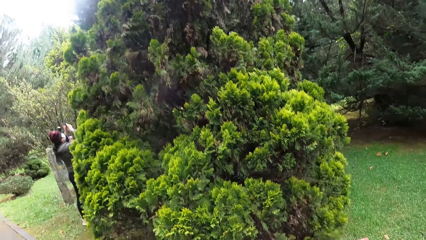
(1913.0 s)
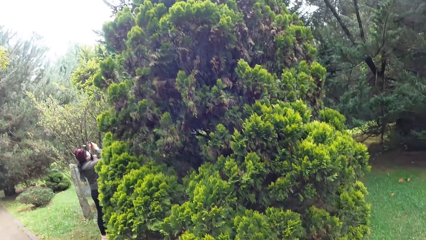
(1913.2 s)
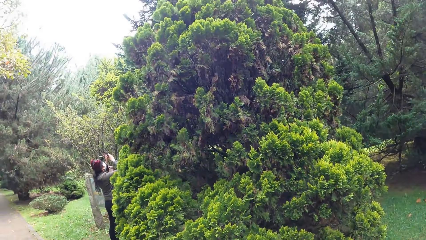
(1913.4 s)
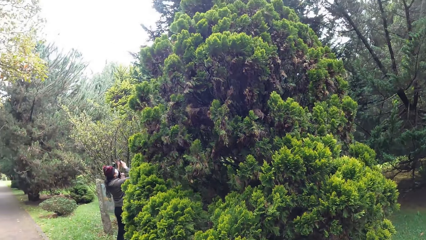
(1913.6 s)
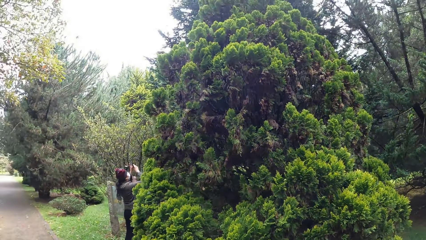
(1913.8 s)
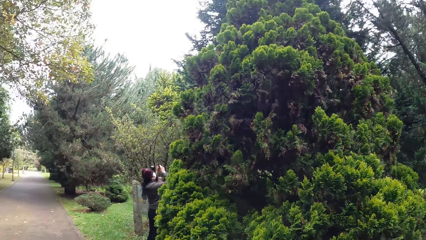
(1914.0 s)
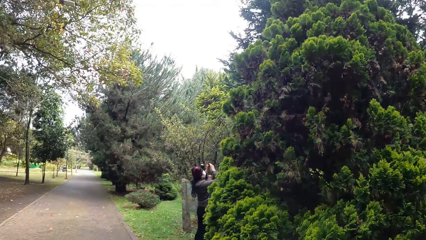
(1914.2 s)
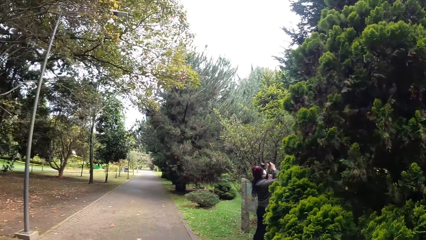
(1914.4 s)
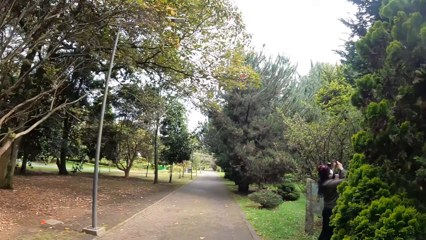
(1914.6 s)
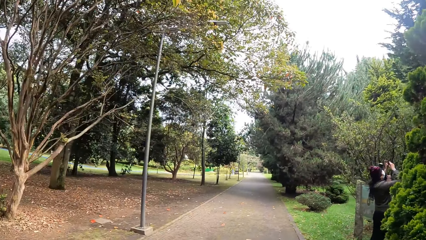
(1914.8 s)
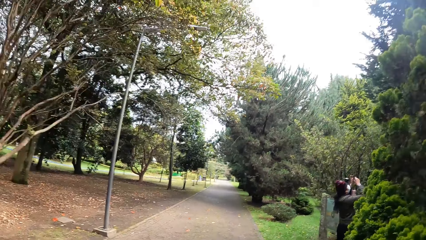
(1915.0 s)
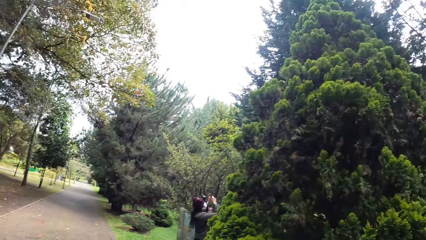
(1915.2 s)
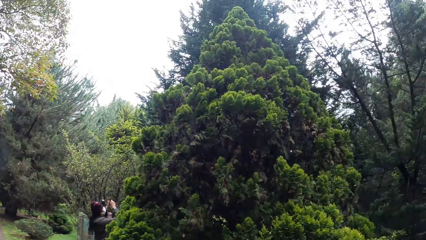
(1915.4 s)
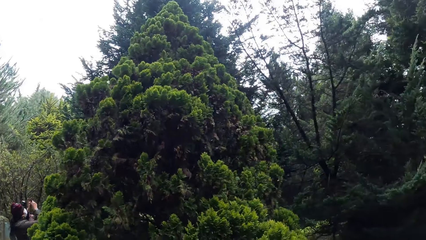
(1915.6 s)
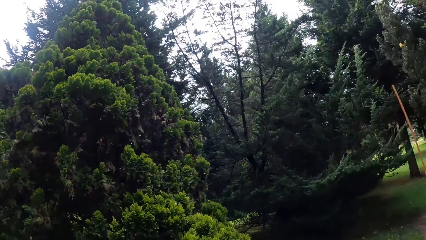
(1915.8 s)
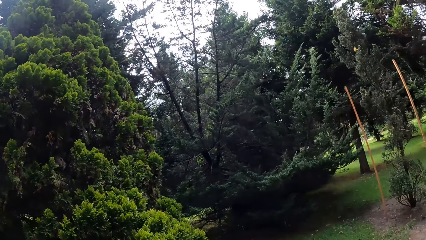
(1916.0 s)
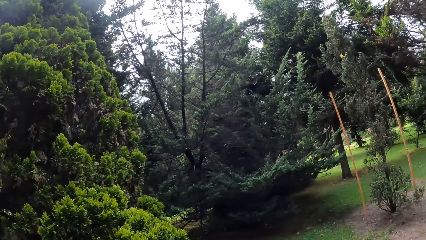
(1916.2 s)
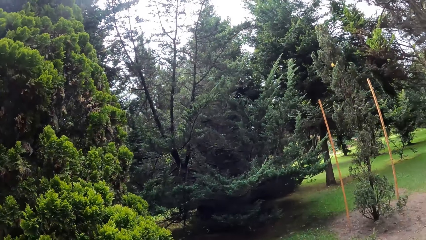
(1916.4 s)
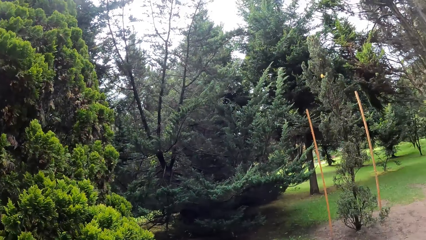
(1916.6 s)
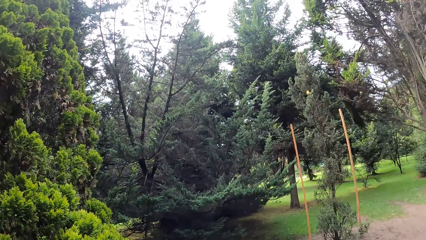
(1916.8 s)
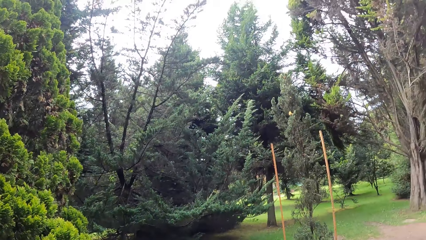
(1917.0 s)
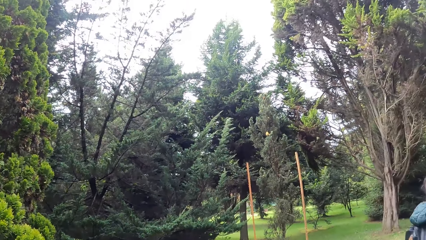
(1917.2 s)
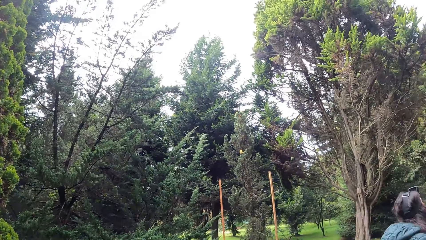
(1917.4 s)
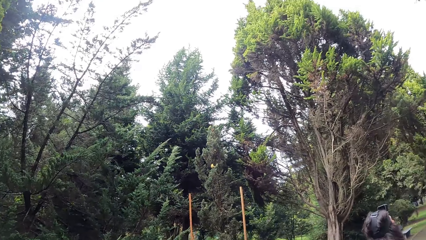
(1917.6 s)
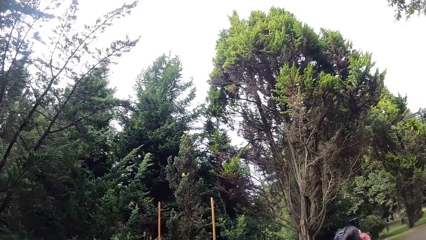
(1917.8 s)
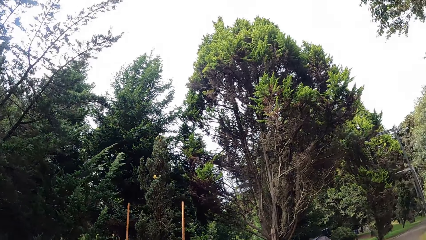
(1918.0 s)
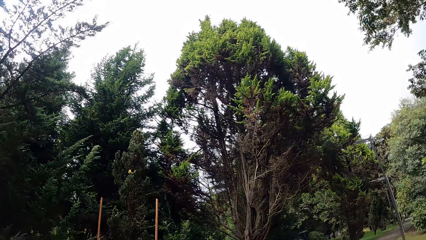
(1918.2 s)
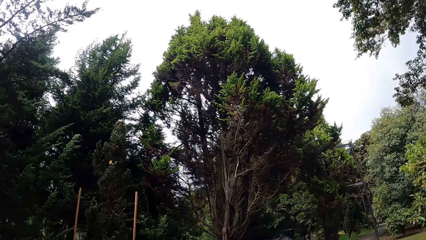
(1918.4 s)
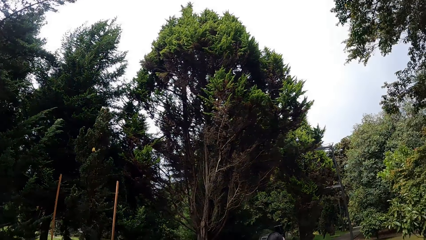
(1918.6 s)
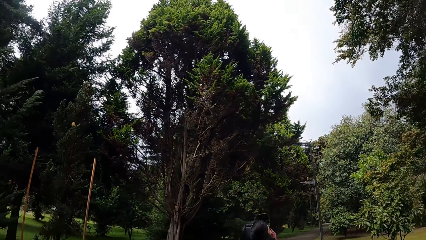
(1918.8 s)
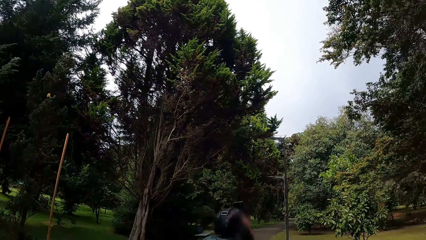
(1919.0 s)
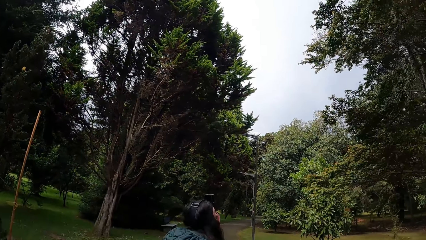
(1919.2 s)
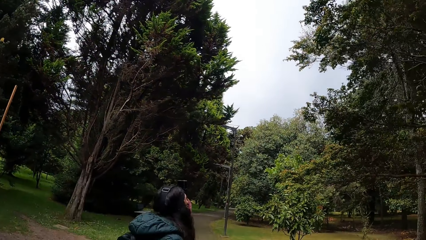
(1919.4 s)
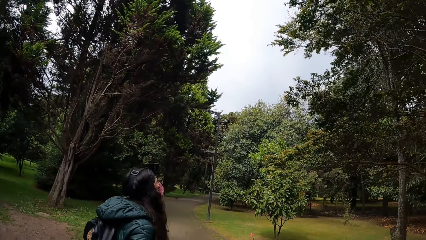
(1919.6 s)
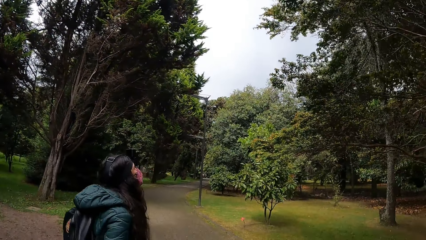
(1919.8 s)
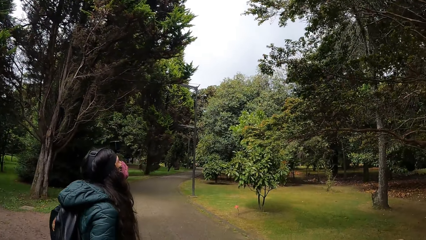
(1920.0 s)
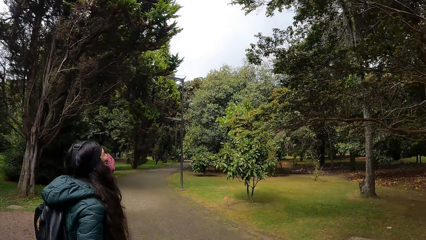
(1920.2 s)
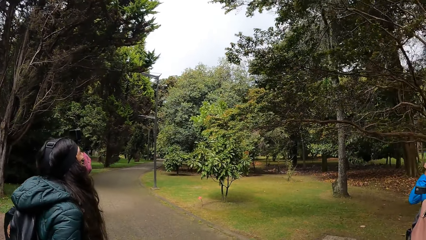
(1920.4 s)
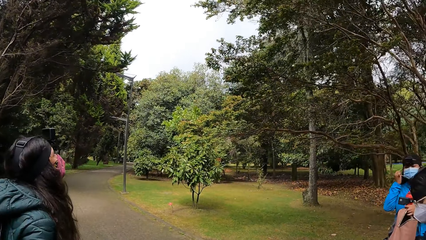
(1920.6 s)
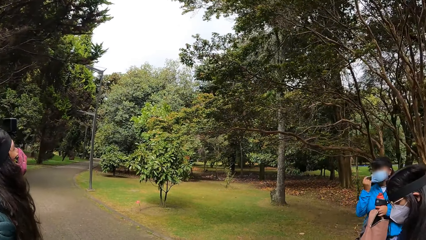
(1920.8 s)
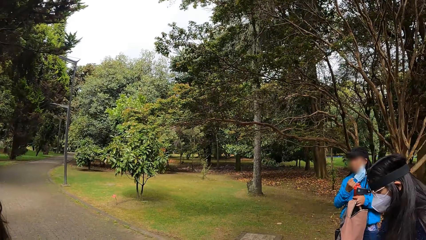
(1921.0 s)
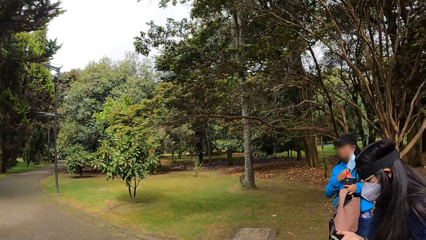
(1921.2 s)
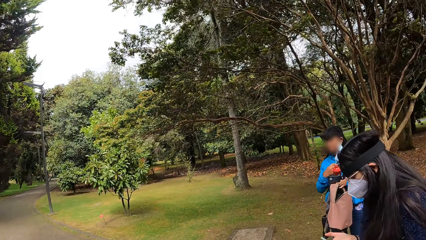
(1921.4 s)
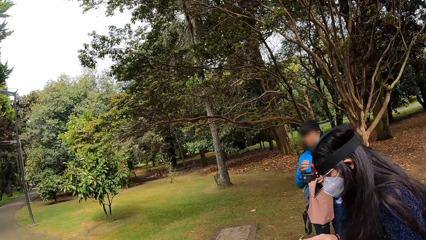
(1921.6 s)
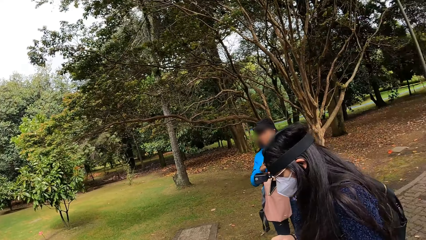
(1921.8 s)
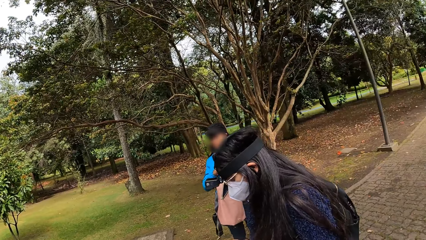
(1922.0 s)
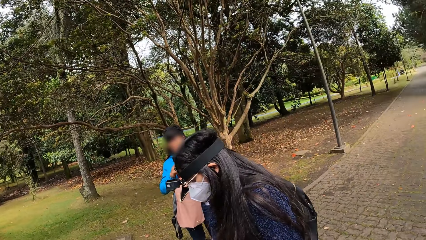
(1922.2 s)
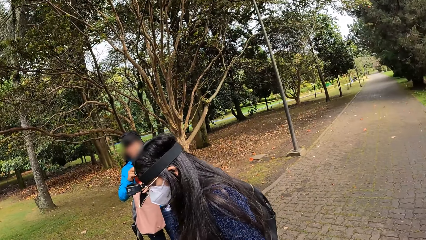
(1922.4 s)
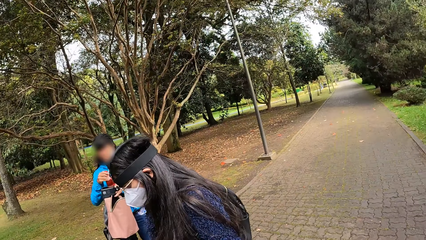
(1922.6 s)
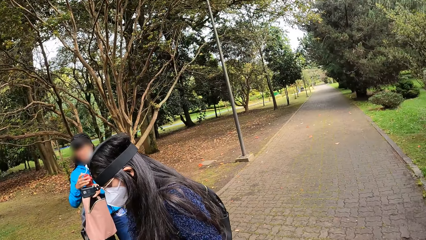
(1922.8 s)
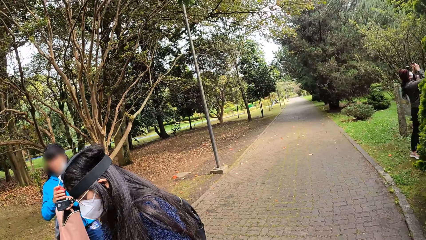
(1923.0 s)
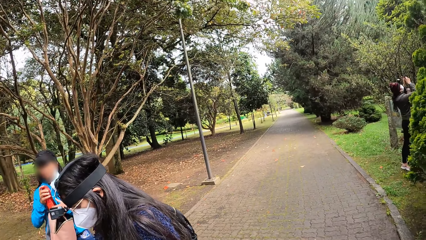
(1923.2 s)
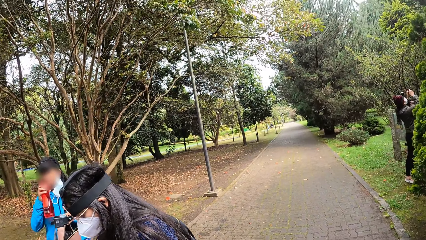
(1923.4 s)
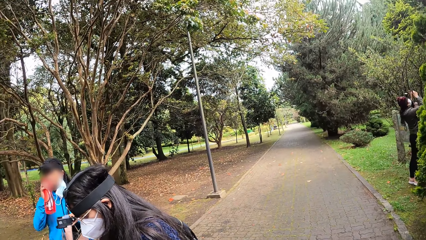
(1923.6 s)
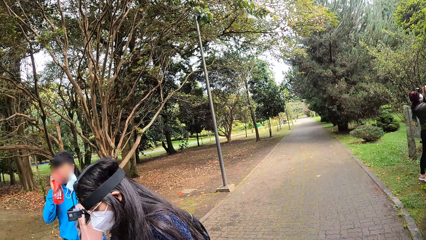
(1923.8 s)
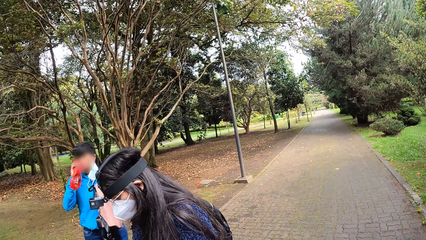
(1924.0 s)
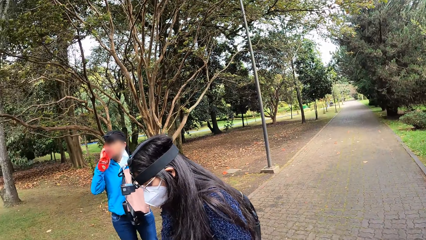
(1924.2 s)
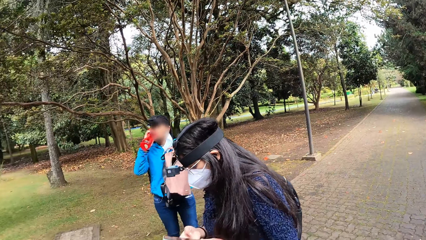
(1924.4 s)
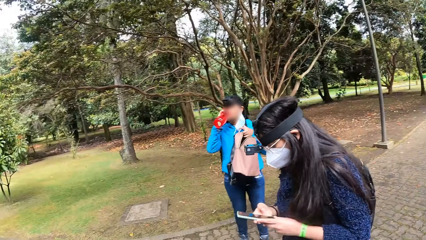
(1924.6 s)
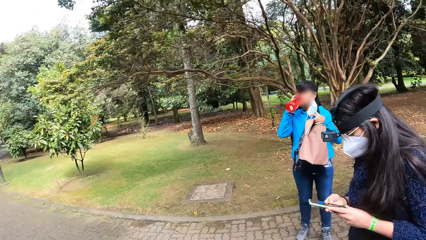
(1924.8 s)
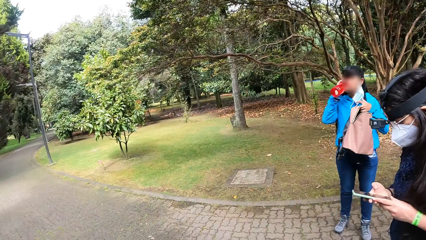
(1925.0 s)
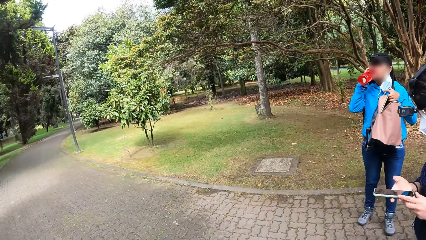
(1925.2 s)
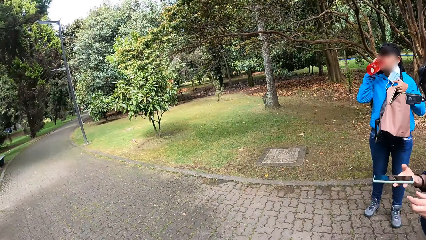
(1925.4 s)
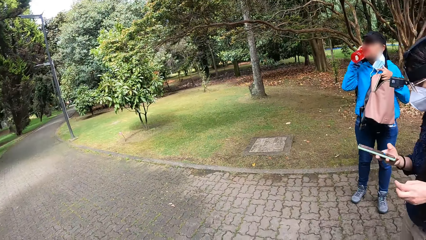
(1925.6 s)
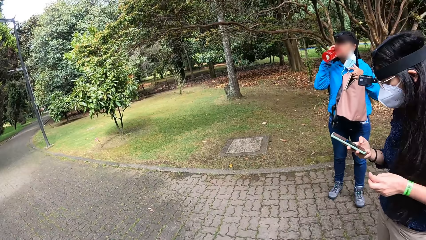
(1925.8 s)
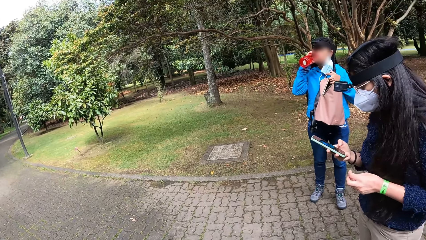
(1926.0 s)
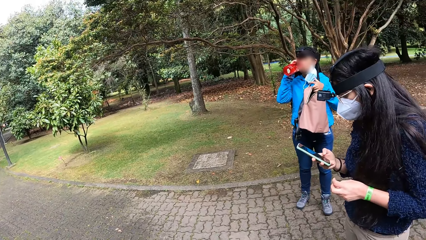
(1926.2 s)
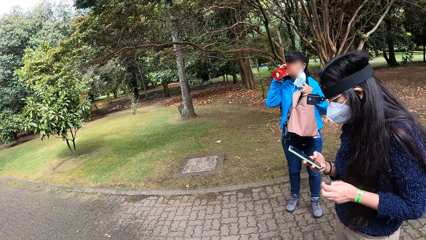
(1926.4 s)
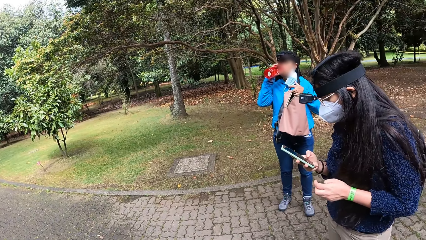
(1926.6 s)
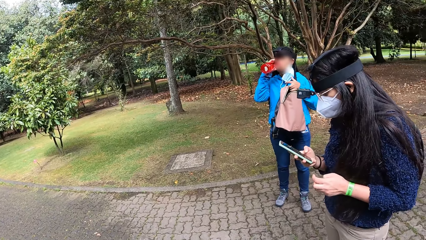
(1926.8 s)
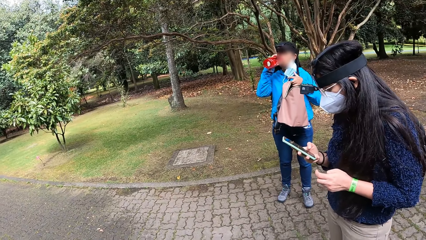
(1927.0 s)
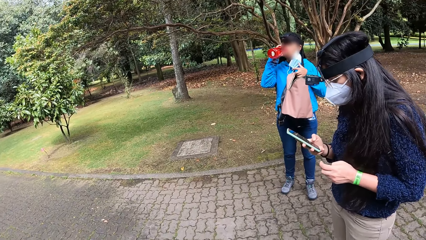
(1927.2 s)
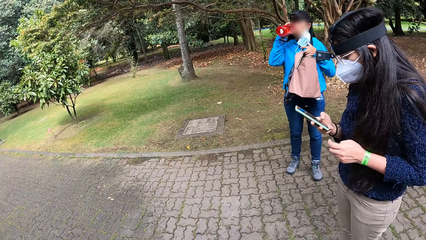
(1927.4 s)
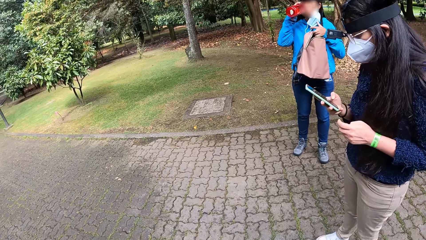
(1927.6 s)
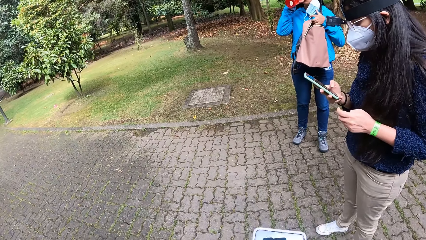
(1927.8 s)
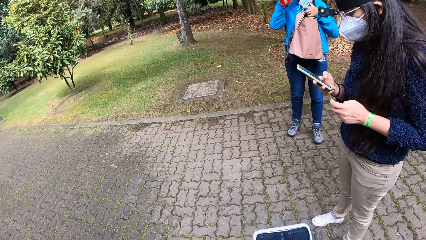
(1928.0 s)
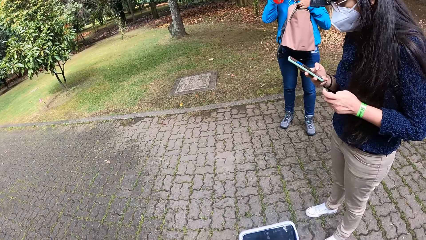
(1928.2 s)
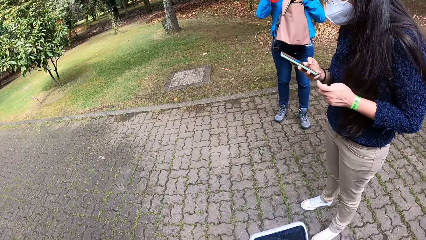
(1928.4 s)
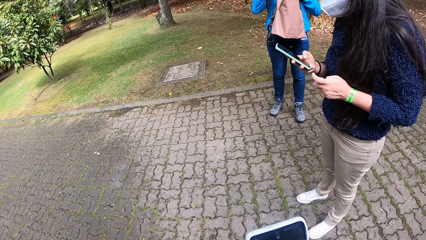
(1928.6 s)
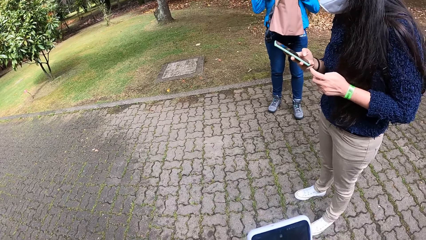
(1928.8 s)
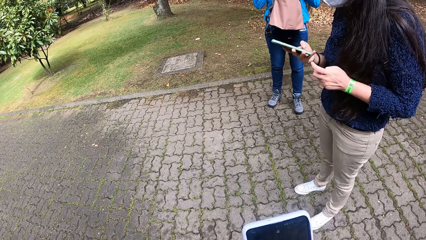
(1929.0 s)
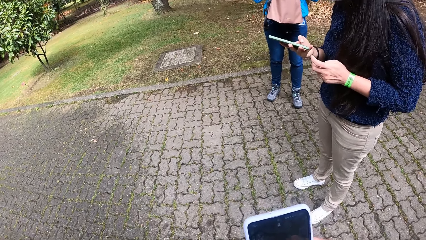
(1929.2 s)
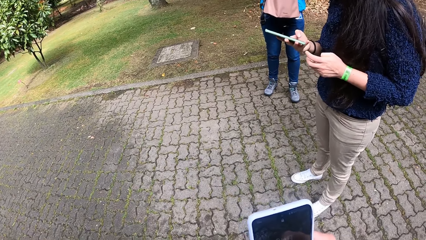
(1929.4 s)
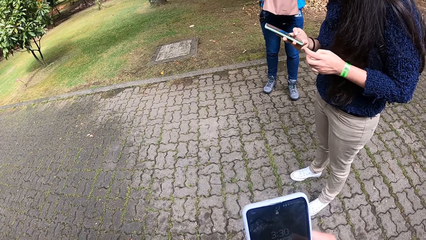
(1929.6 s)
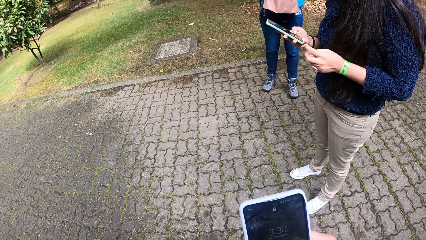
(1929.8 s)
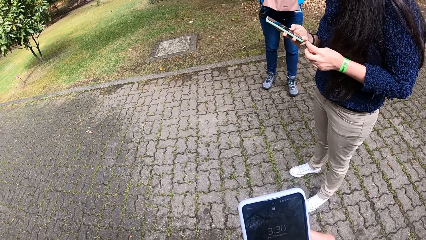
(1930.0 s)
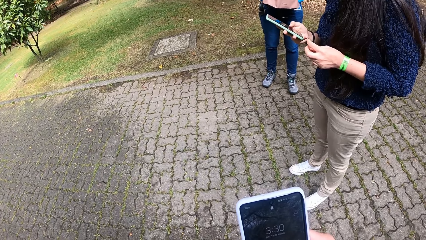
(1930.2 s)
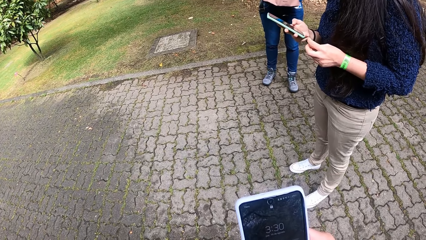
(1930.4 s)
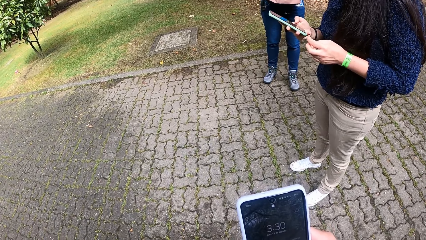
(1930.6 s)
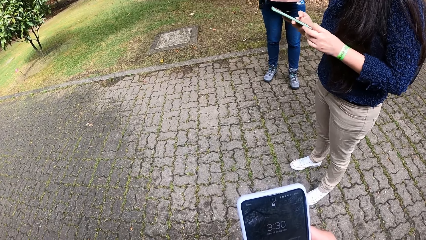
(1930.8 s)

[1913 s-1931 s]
A person holds something. A woman unhooks a nose mask on her face with her right hand and opens a water bottle in her left hand with her right hand. Another woman operates a phone with both hands. The first woman passes the water bottle from her left hand to her right hand and drinks from the water bottle in her right hand. Another person holds the phone. The camera wearer operates a phone with her right hand.
